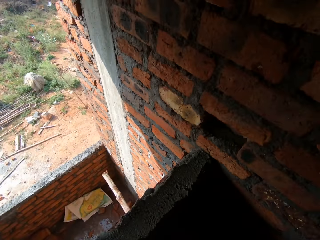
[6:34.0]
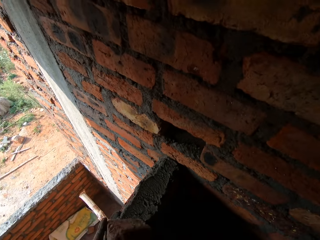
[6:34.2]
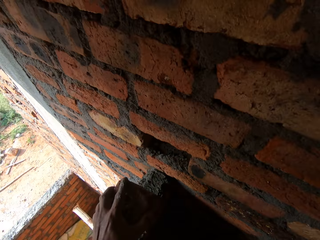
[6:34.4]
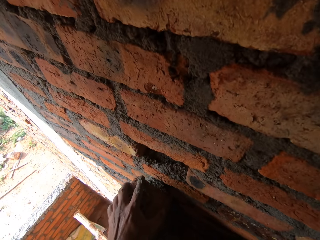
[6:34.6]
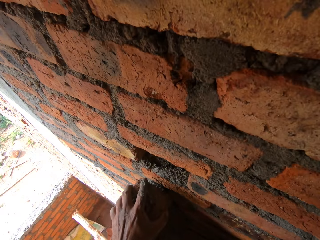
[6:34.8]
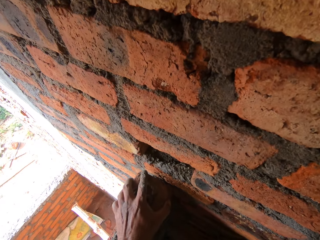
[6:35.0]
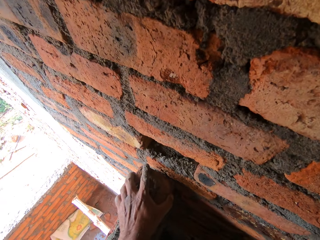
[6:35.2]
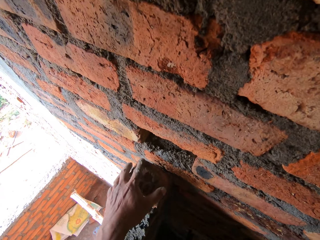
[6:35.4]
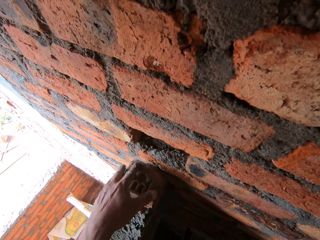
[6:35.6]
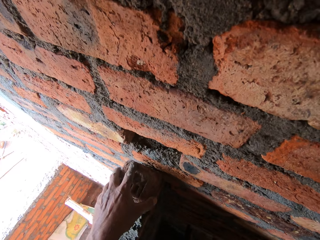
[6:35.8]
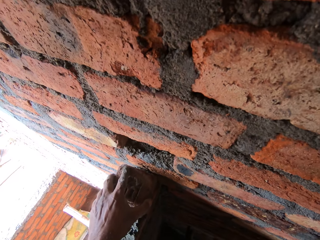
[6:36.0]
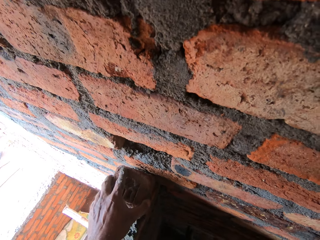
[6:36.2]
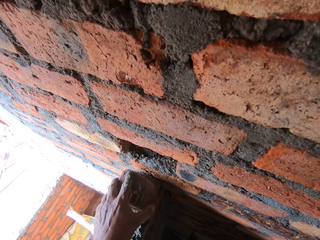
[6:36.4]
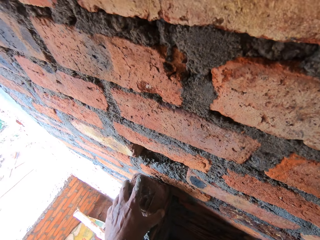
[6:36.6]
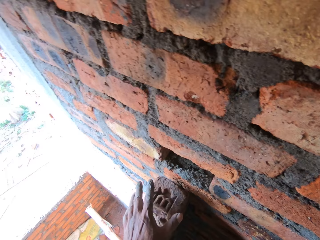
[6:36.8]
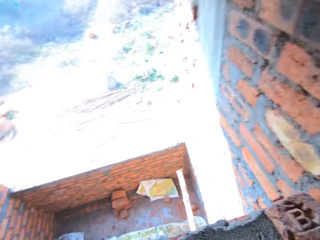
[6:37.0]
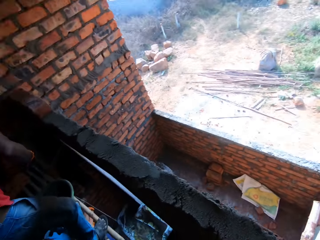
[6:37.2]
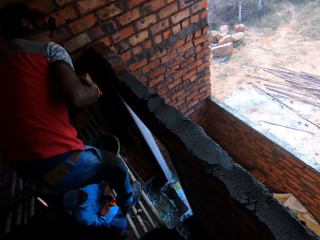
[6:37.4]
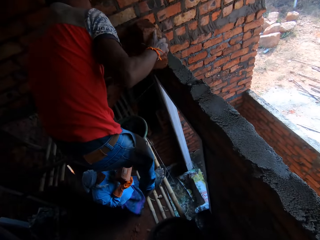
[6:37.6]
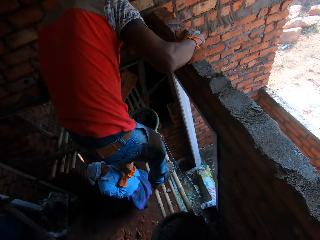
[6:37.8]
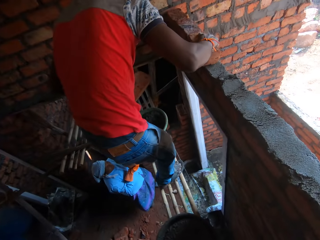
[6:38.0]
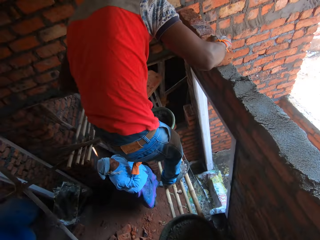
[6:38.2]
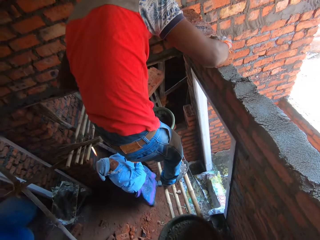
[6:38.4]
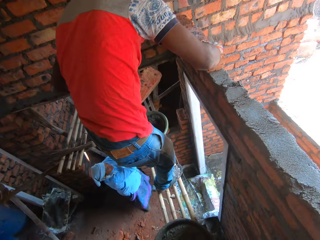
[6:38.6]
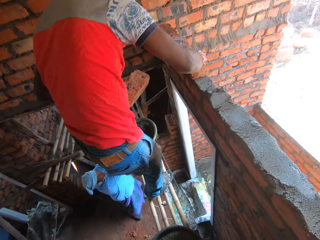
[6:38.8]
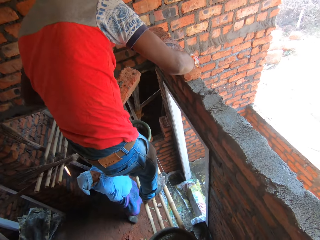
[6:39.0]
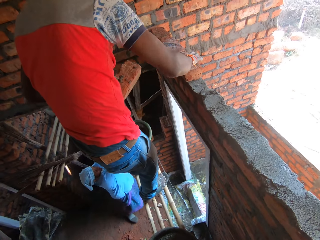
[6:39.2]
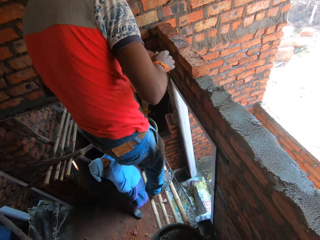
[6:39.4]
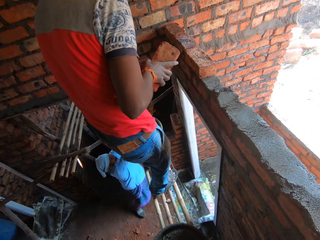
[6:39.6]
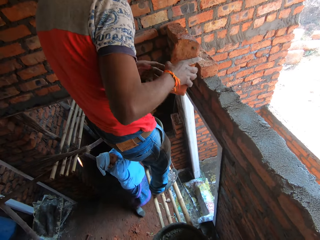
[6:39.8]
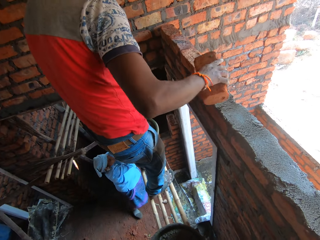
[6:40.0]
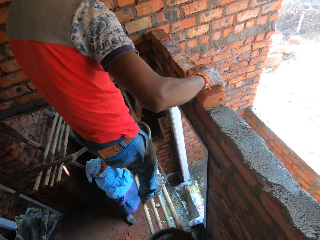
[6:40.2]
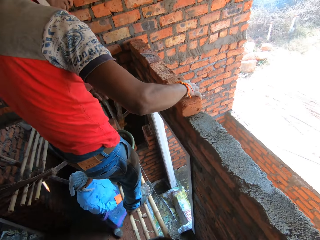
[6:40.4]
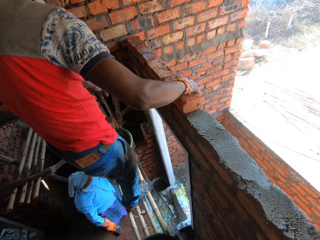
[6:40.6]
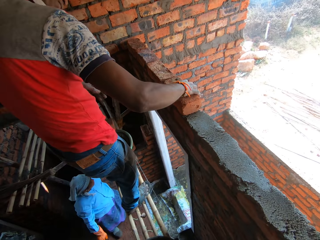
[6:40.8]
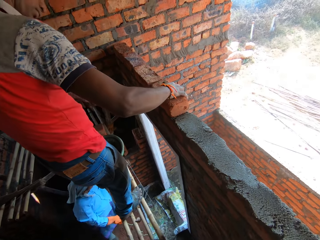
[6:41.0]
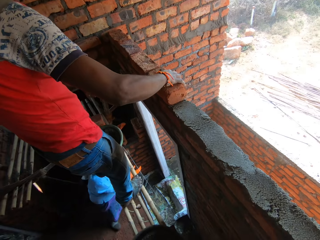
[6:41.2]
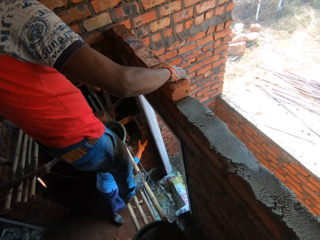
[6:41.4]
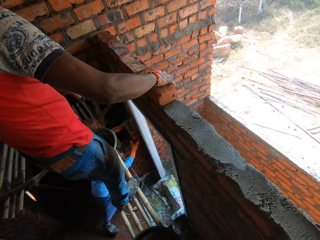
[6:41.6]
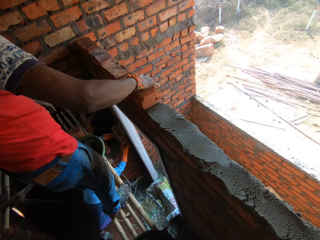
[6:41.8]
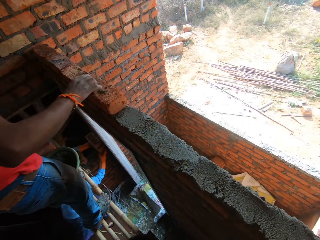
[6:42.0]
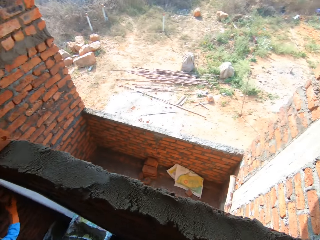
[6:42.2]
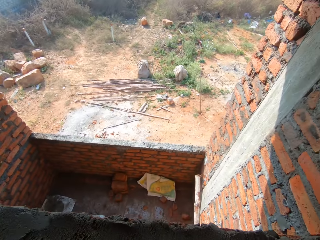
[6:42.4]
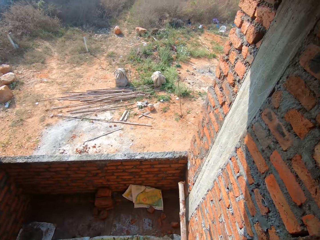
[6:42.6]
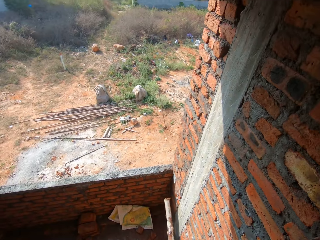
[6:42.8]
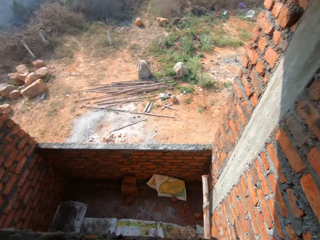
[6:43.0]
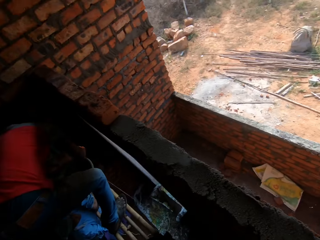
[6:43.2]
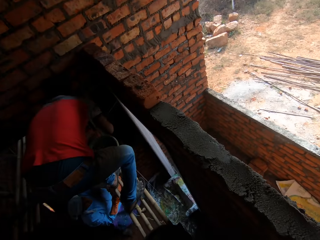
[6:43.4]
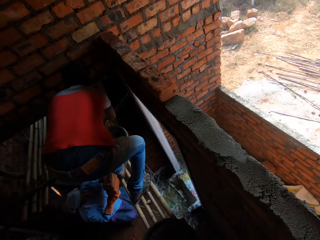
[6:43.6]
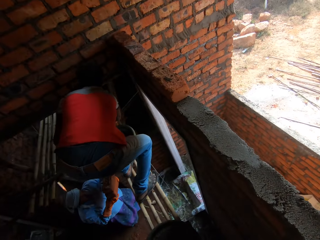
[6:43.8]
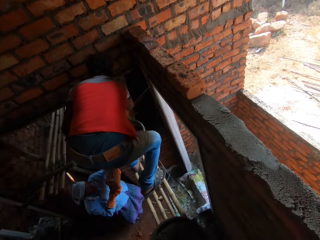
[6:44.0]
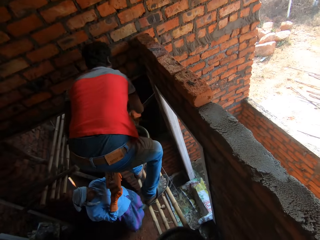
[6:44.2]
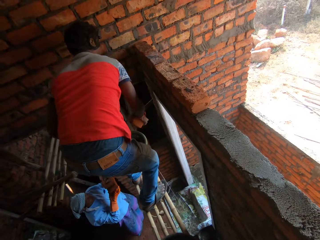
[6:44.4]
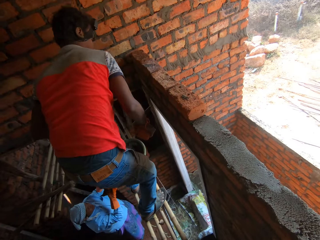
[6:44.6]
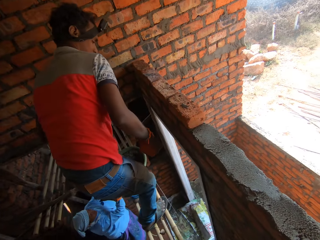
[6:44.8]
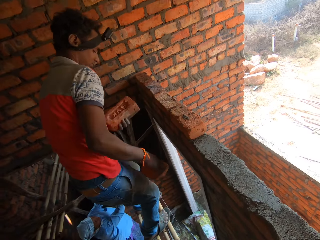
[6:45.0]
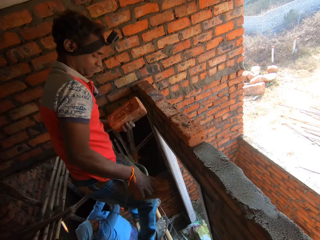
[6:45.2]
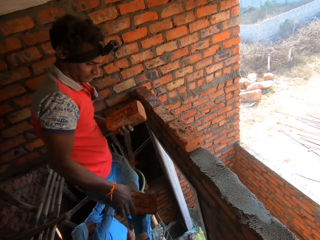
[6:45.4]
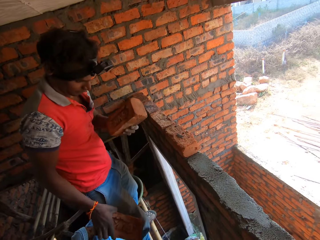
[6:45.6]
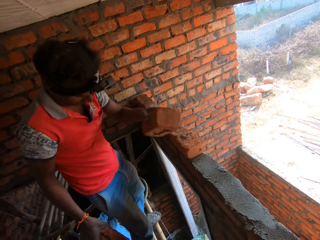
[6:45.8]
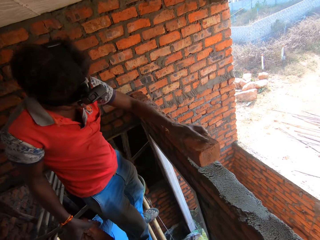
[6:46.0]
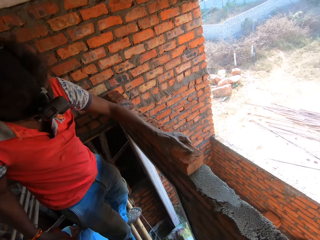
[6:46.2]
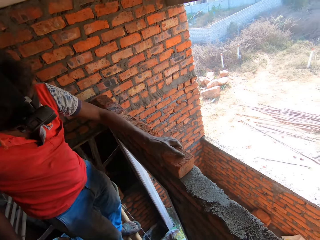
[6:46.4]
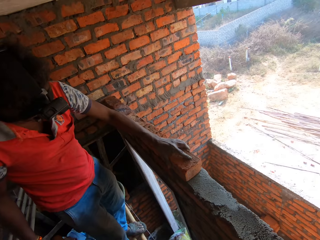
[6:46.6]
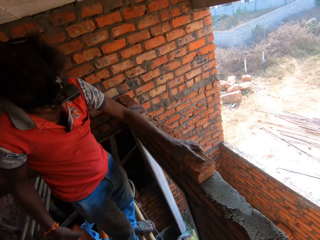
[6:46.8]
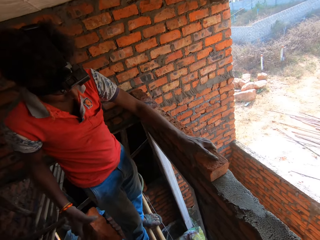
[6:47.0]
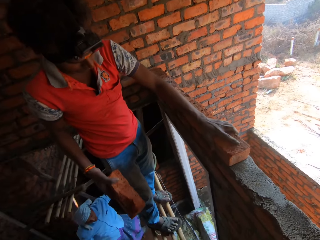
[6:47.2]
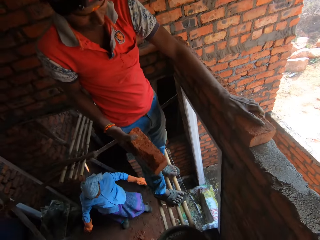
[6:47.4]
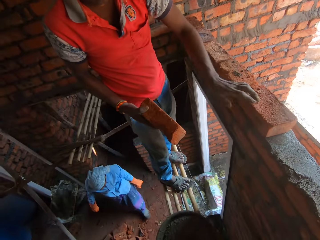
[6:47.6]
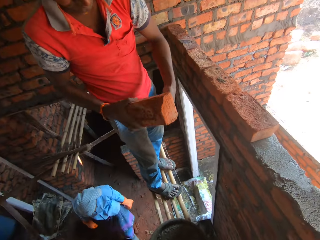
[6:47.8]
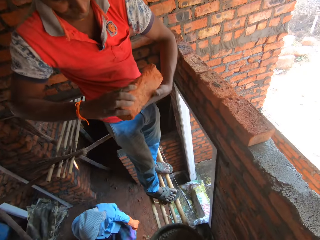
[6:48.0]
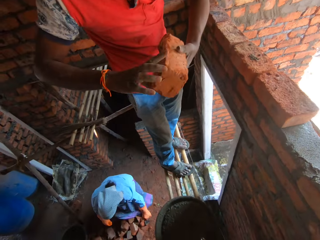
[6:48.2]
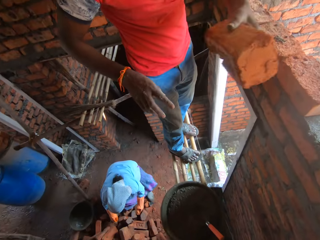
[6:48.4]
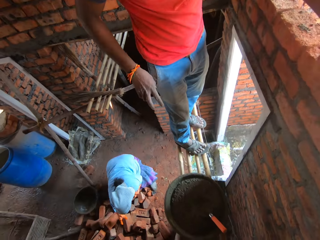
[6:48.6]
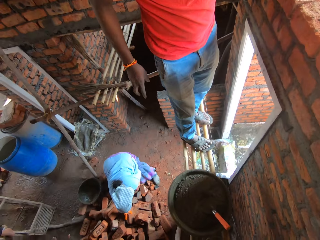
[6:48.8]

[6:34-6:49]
The camera wearer places a brick on the cement. A person places a brick on the cement. Another person hands a brick to the first person. The first person places a brick on the cement.

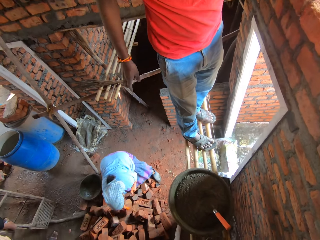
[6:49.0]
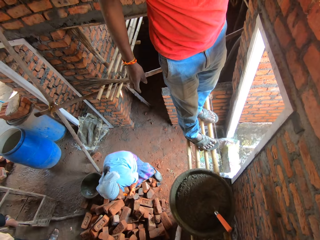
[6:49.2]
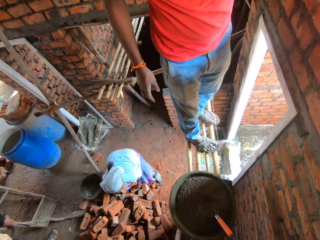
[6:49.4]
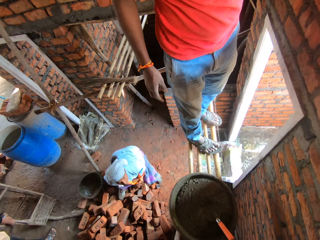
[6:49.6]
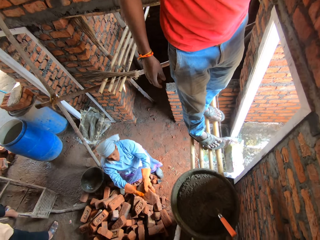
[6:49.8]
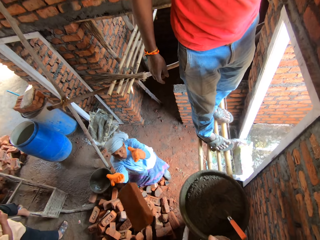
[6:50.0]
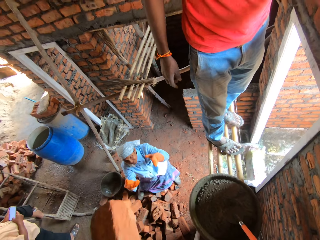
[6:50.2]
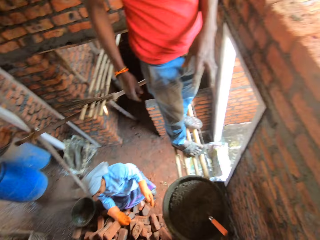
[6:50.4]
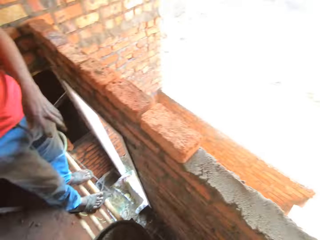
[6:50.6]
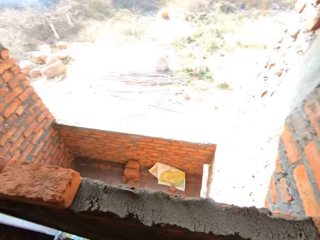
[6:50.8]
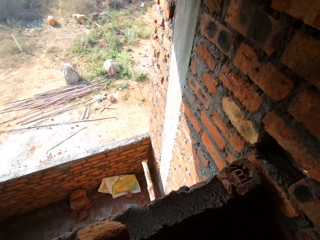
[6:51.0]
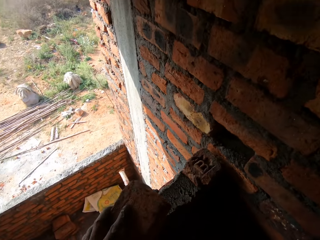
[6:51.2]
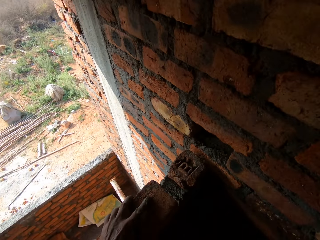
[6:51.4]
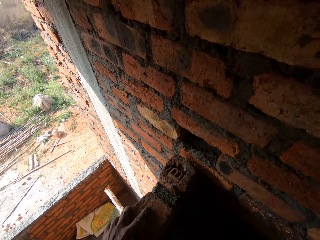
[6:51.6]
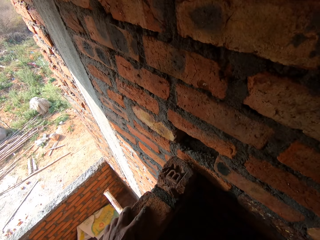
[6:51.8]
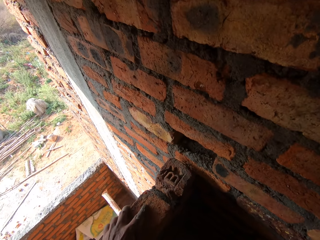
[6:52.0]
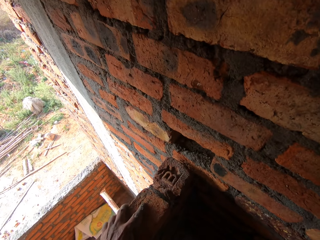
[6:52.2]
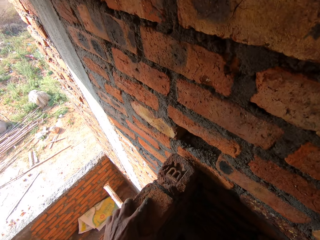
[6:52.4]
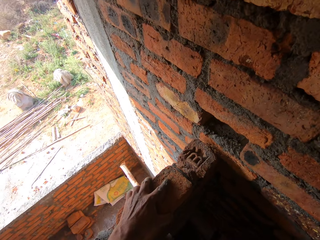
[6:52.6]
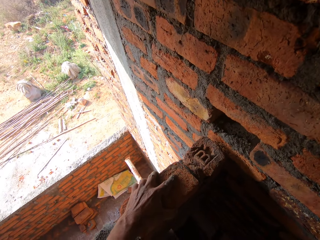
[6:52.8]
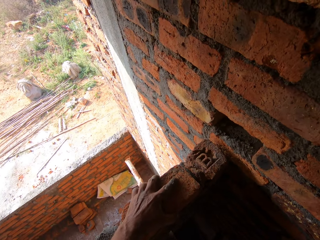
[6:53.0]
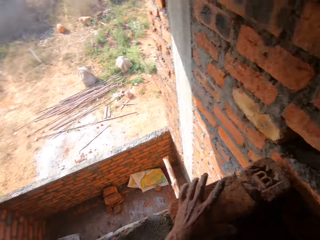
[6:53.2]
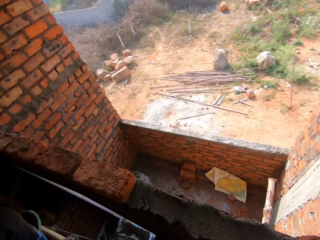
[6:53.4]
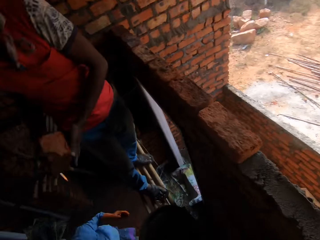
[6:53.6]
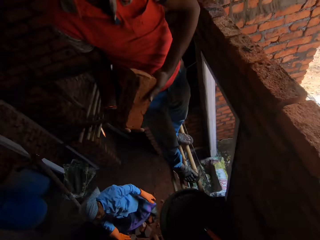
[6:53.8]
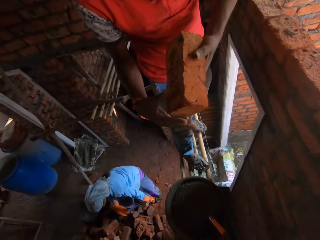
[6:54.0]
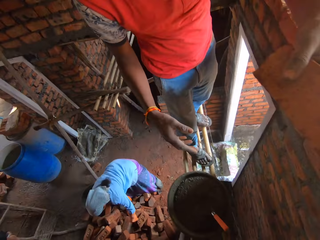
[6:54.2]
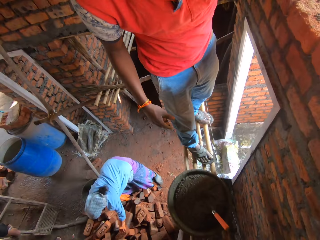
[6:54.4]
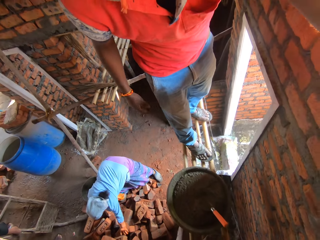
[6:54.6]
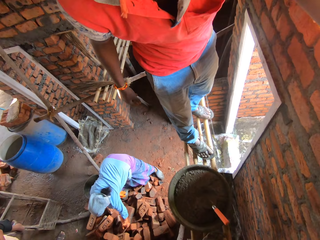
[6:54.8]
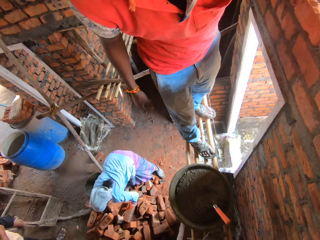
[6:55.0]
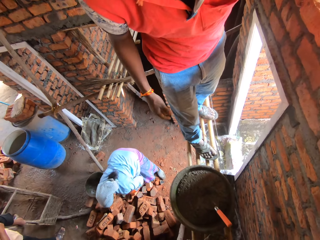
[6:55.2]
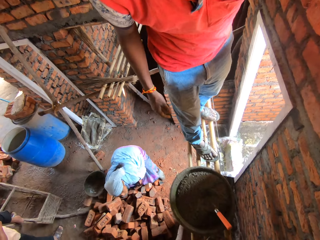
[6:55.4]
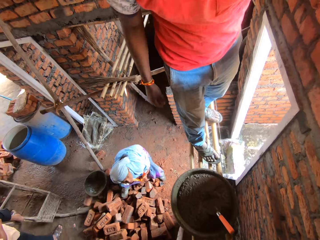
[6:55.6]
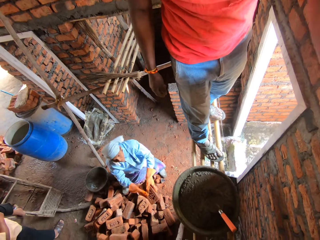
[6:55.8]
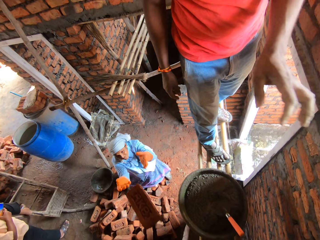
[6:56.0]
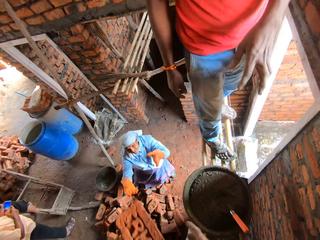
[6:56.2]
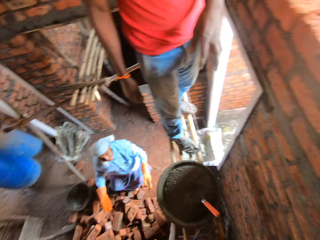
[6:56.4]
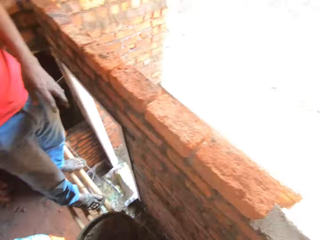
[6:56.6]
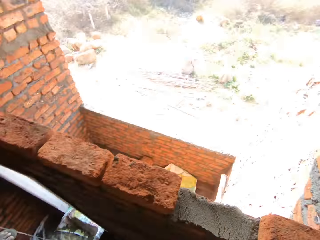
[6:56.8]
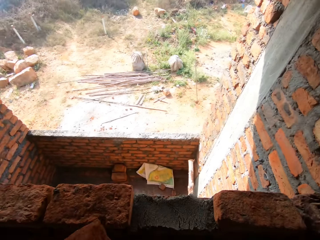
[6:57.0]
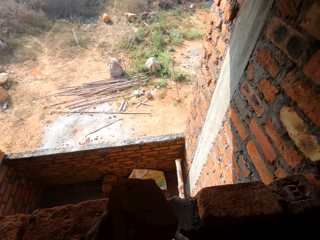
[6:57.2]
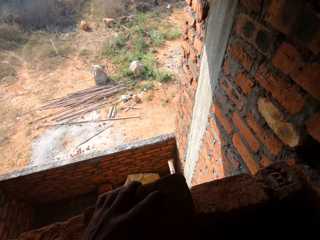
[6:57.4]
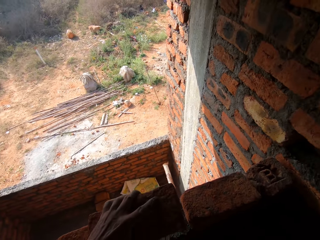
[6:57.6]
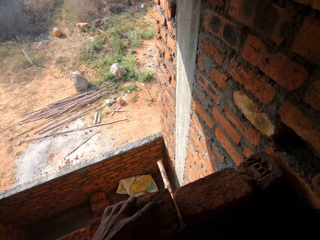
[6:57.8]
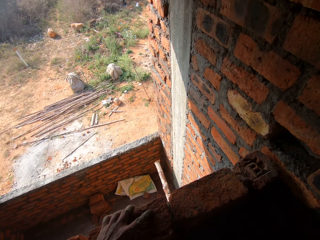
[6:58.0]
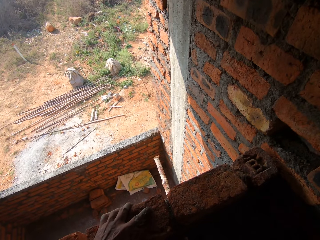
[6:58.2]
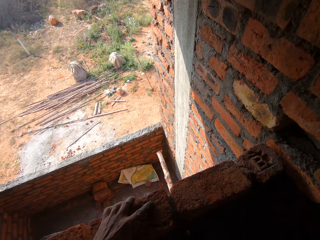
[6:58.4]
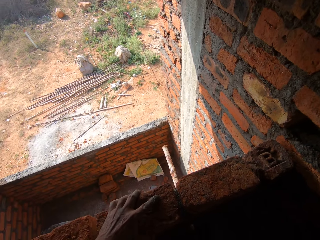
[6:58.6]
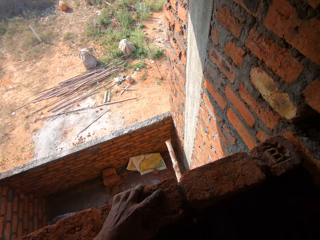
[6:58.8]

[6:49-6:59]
A person throws bricks to the camera wearer. The camera wearer places a brick on the cement. Another person places a brick on the cement. The first person throws bricks to the camera wearer. The camera wearer places a brick on the cement.
